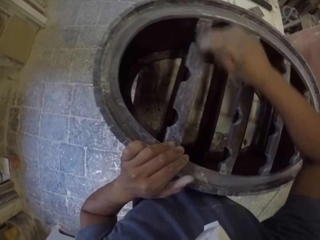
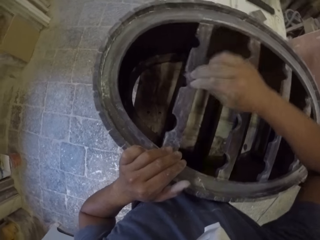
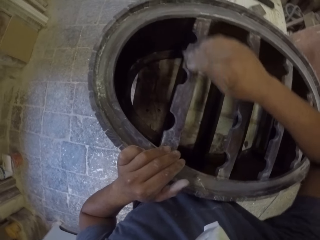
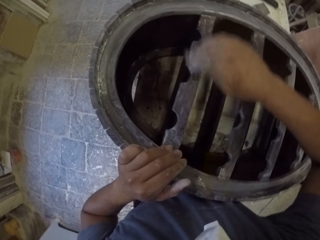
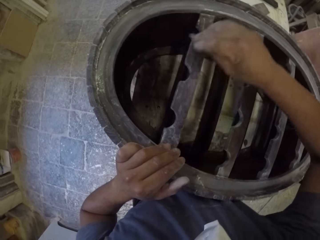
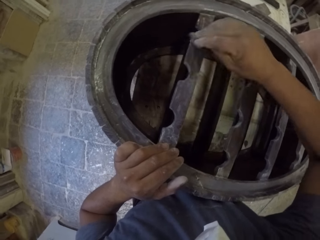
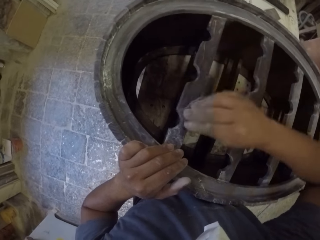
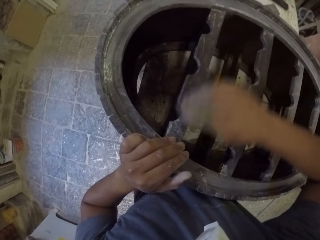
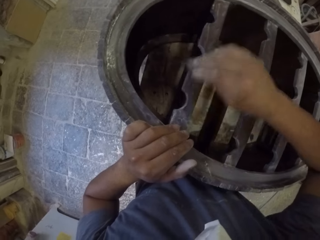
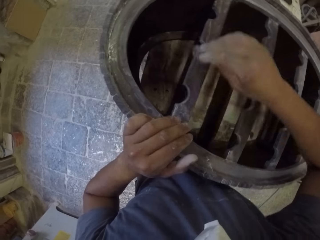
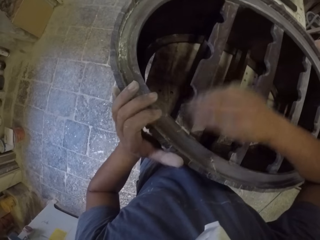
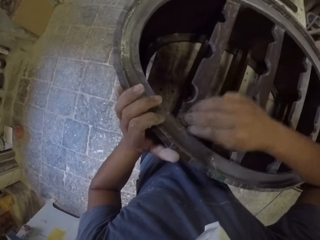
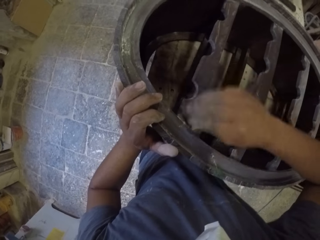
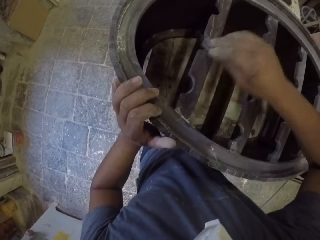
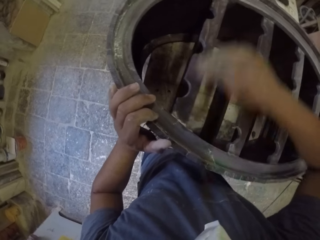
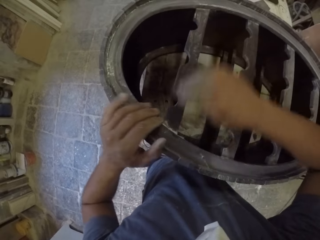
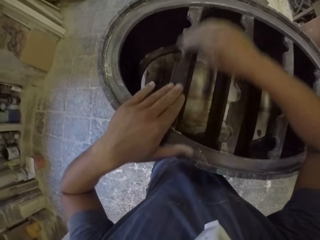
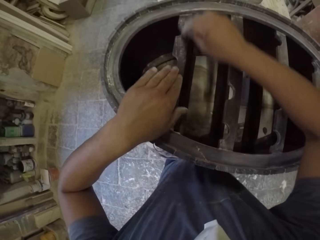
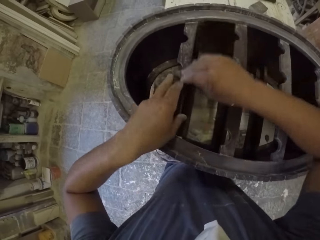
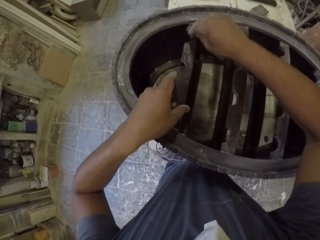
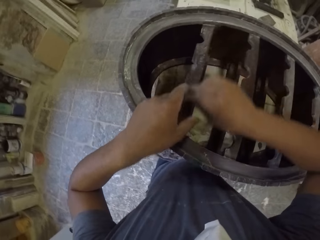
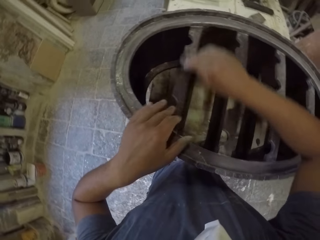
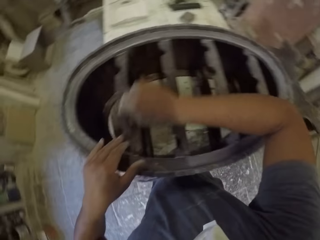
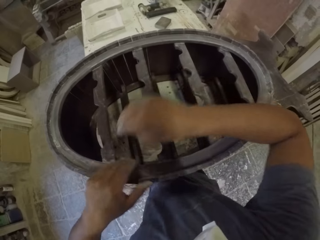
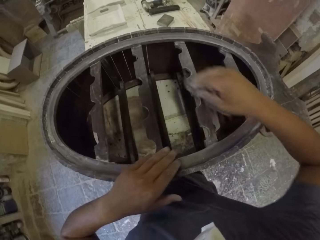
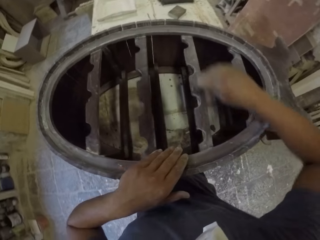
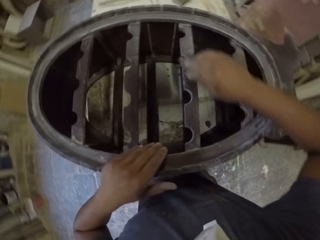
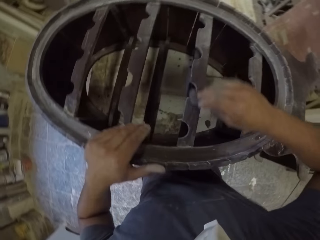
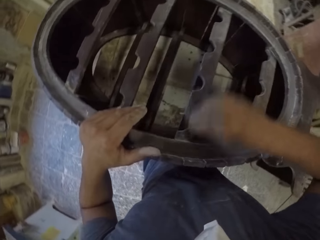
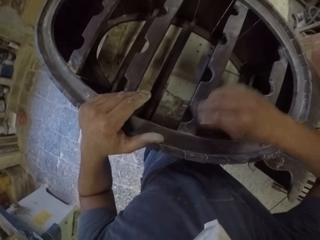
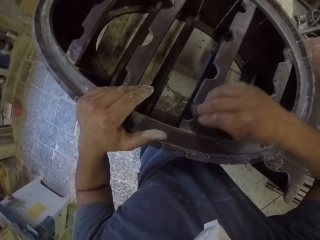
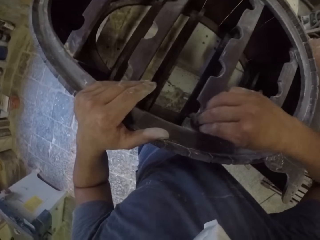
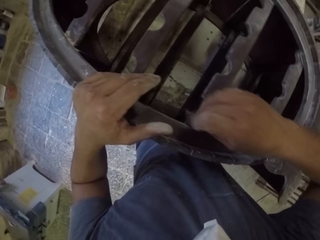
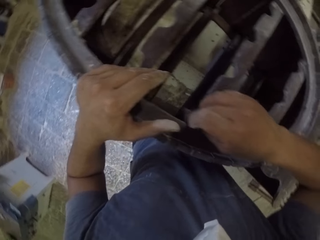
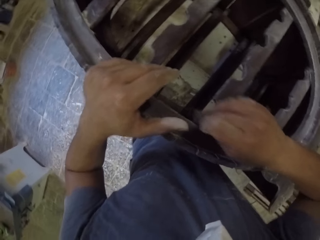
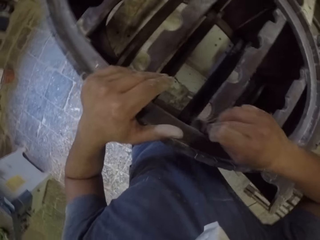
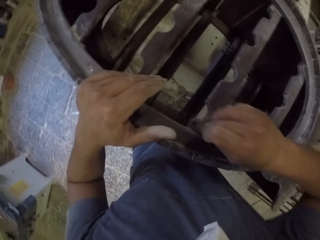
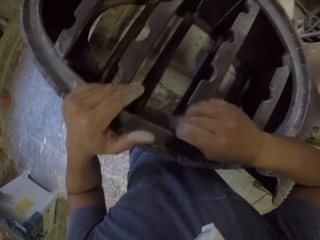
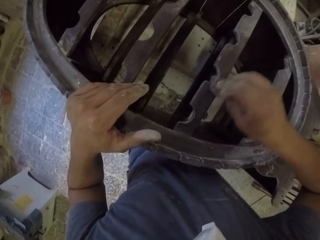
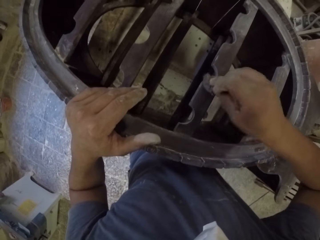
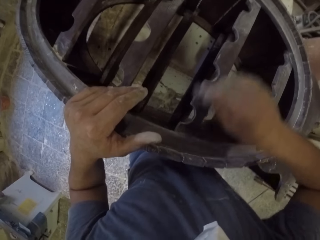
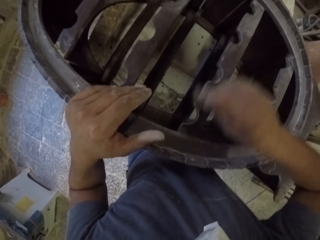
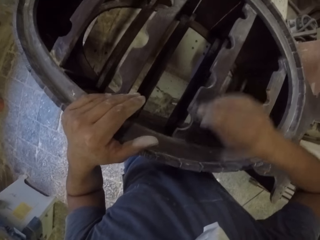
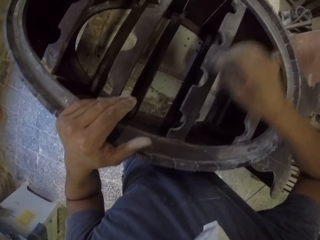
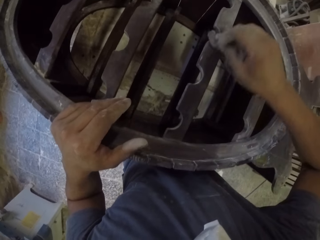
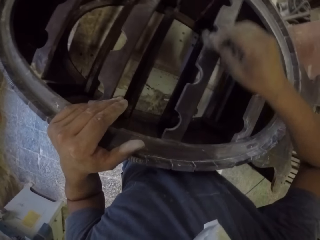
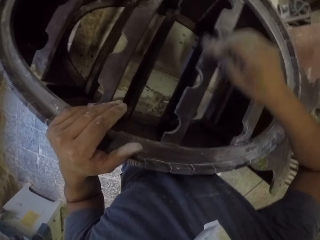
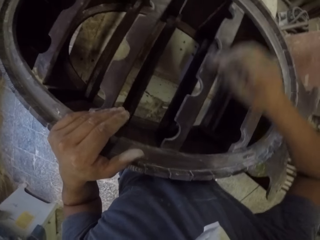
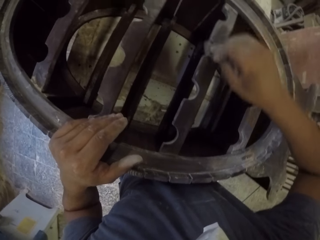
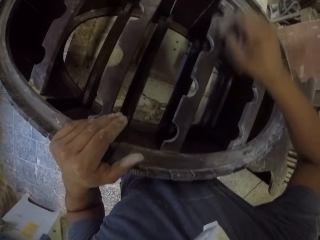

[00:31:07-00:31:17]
The camera wearer wipes the wooden rack with his left hand. He wipes the wooden rack with a piece of cloth. He moves his left hand on the wooden rack. He wipes the wooden rack with the piece of cloth.

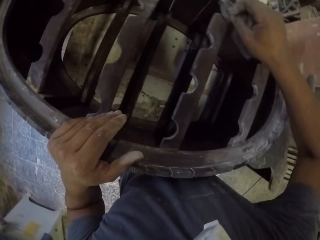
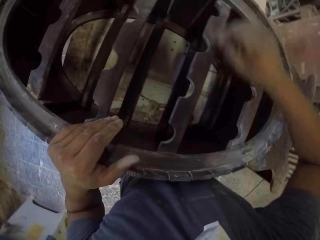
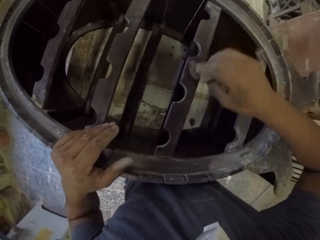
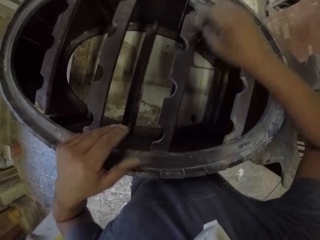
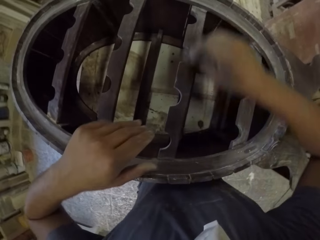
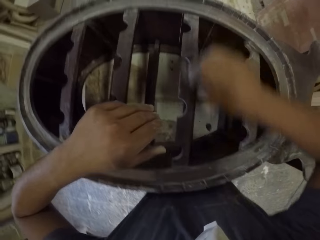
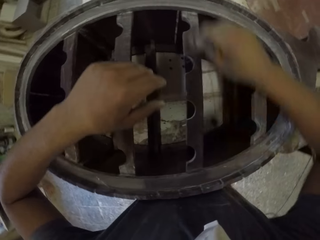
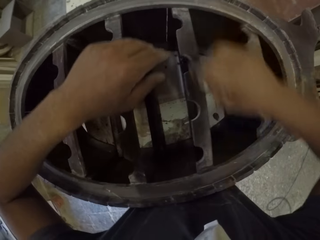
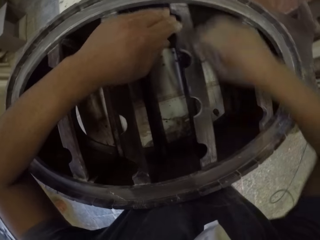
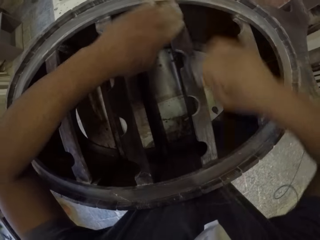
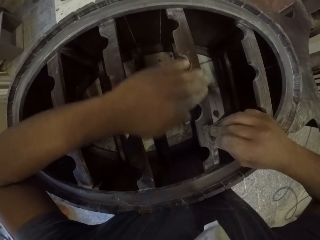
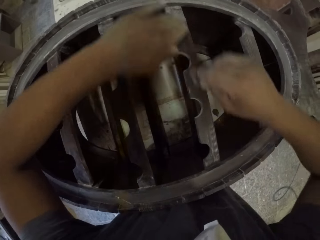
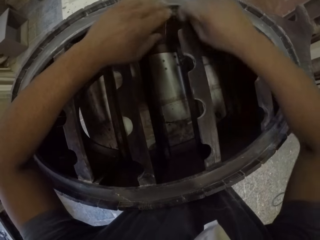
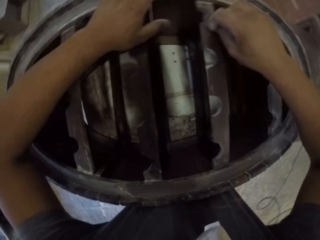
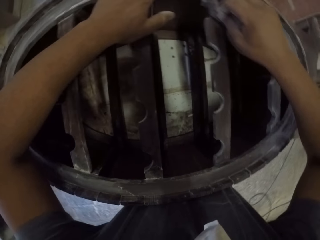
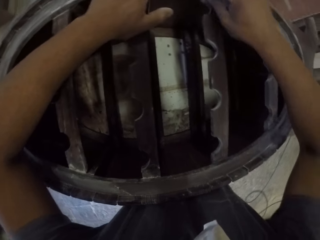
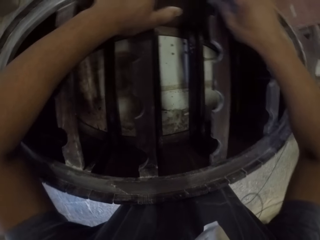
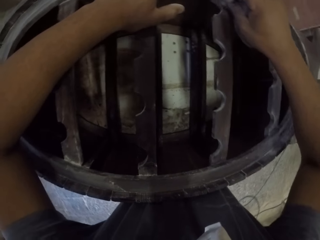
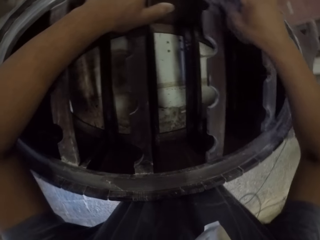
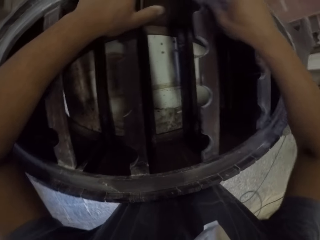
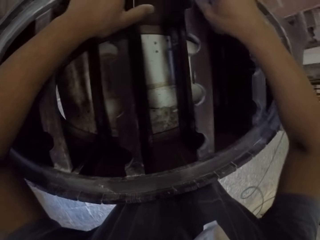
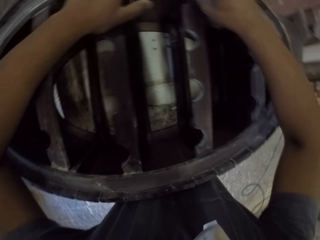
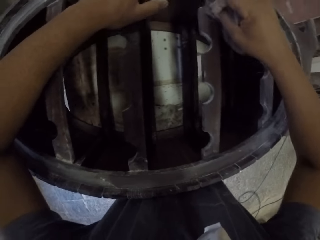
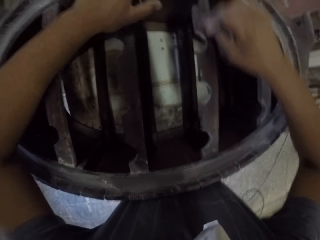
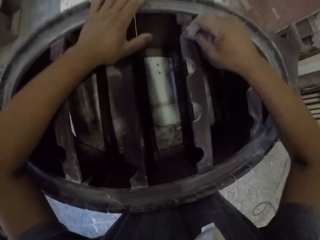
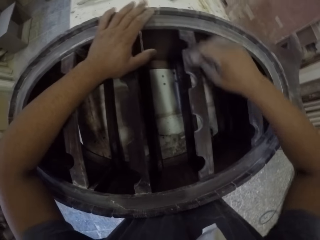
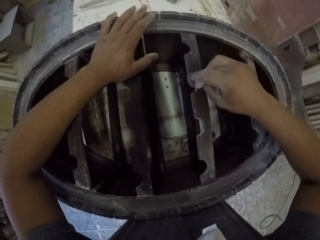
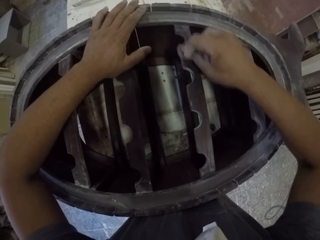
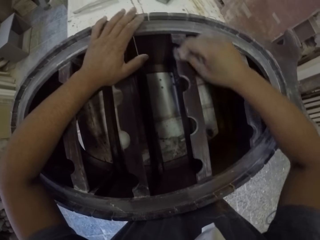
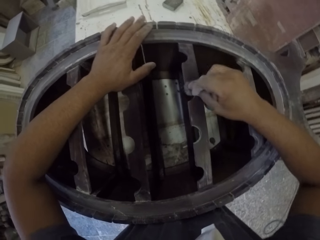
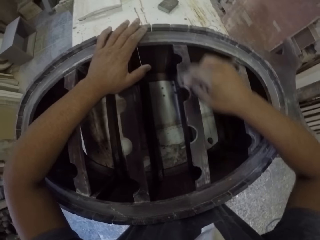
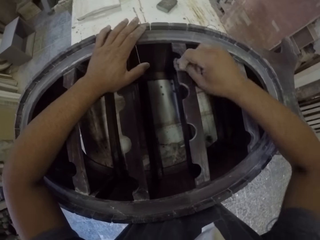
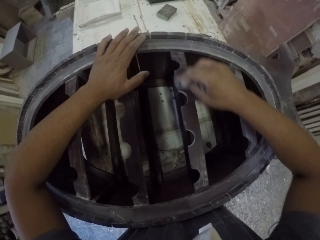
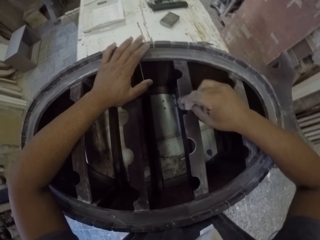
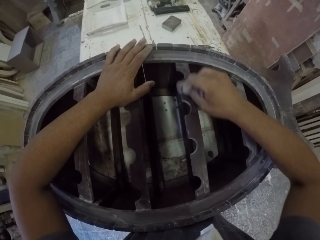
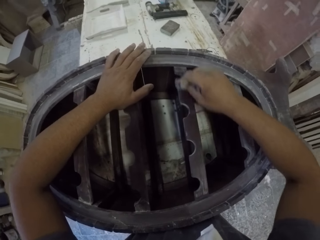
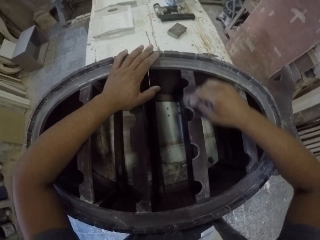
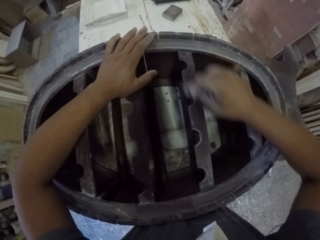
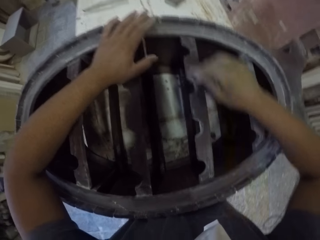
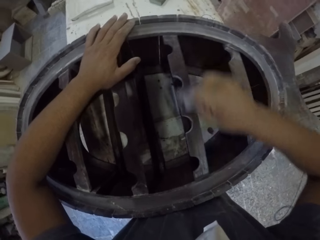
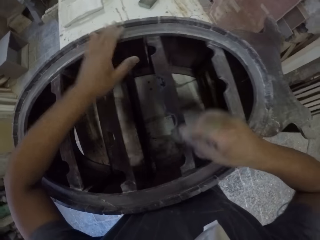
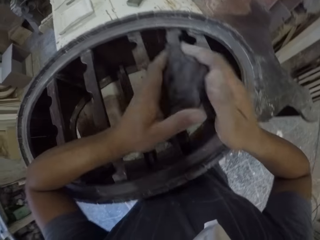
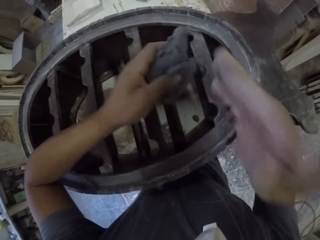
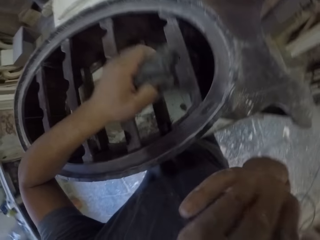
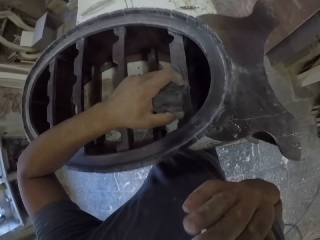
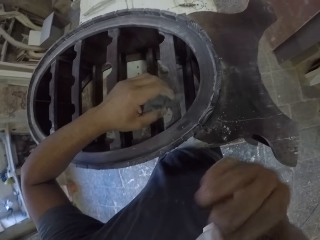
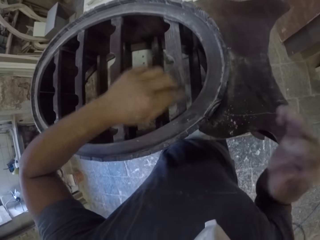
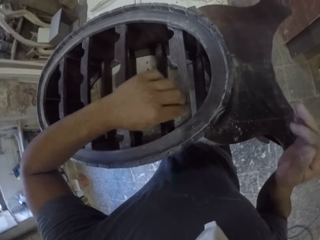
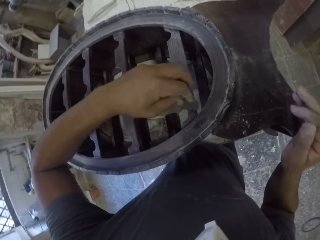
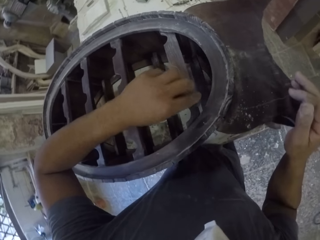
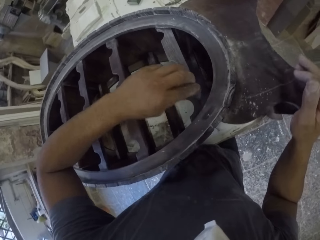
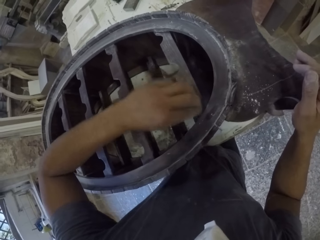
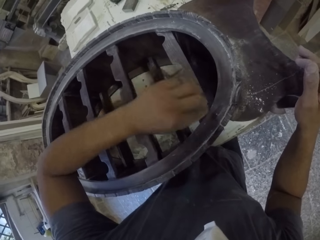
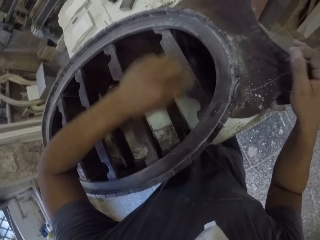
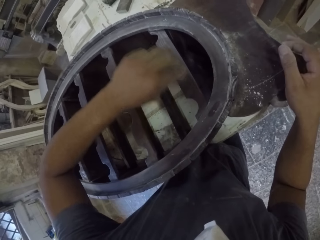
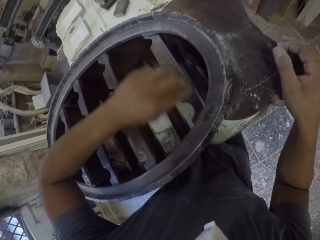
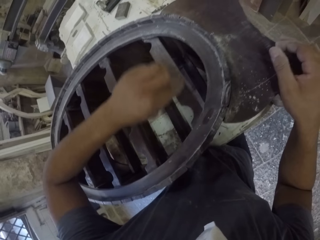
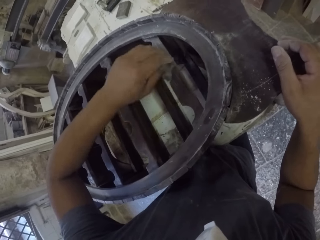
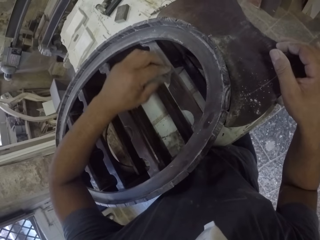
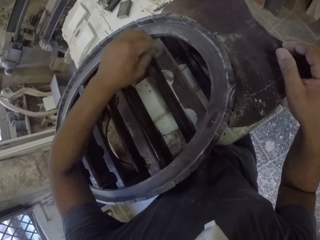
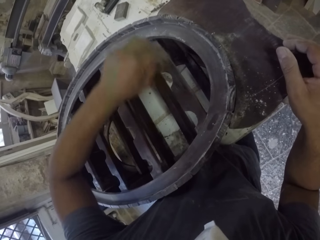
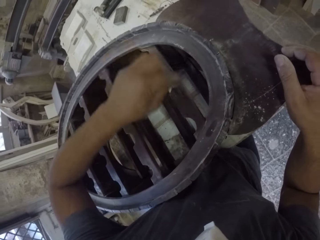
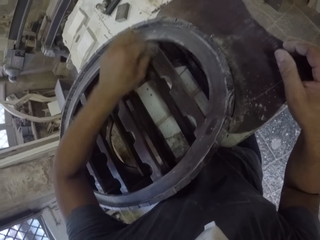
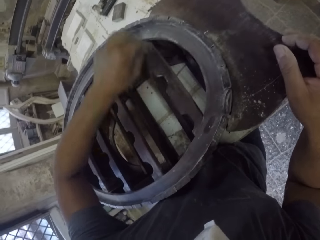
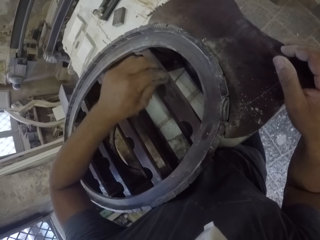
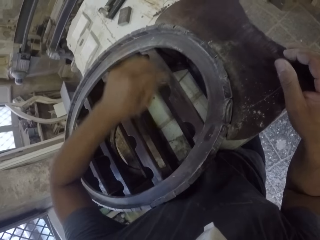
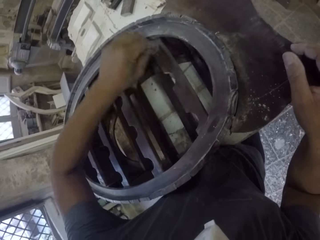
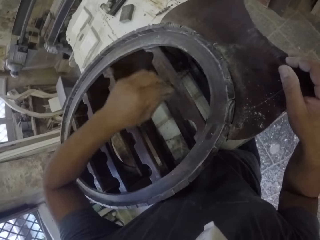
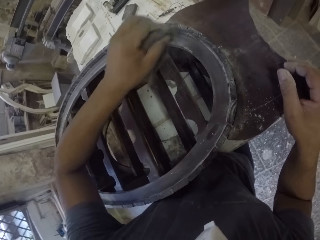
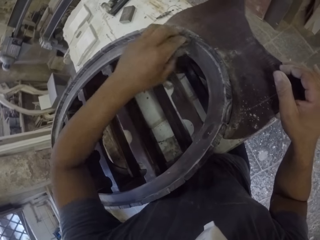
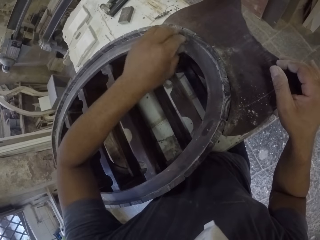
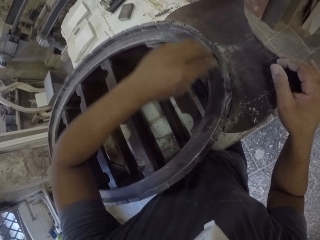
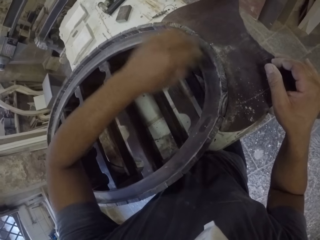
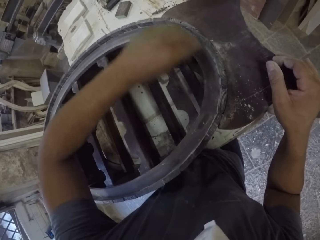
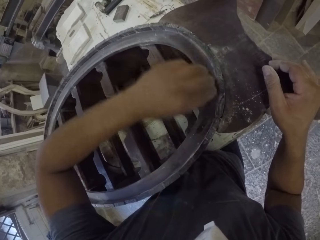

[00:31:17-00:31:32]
The camera wearer runs his fingers over the furniture. He wipes the wooden rack with his left hand. He puts his left hand on the wooden rack and wipes the wooden rack with a piece of cloth. He holds the piece of cloth with his left hand. He wipes his face with his right hand. He puts his right hand on the wooden rack and wipes the wooden rack with the piece of cloth. He raises the hand and holds the sand paper. He scrubs the furniture with the sand paper and lowers the hand.
